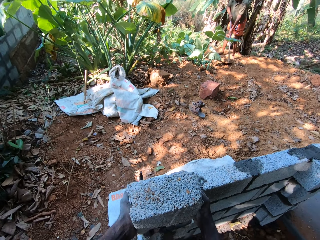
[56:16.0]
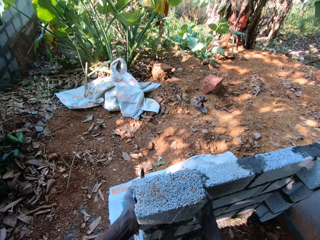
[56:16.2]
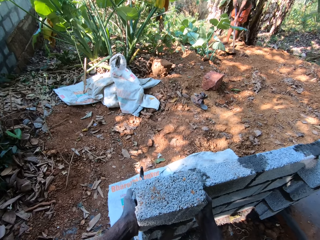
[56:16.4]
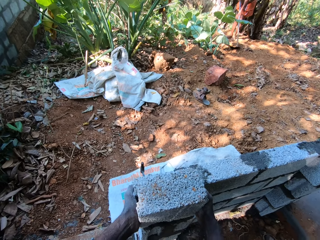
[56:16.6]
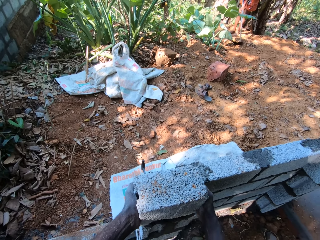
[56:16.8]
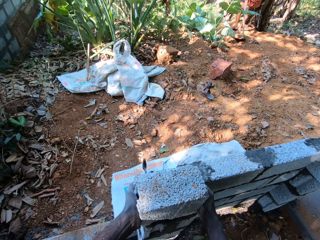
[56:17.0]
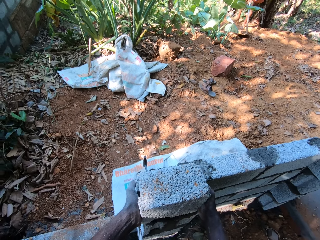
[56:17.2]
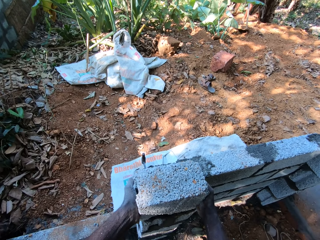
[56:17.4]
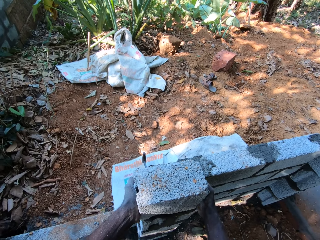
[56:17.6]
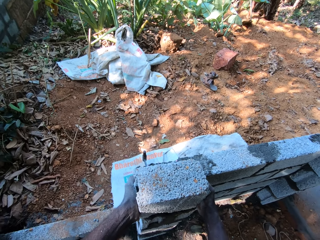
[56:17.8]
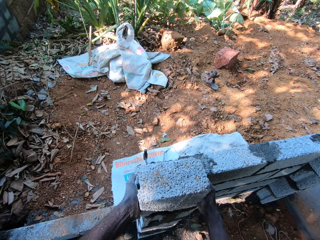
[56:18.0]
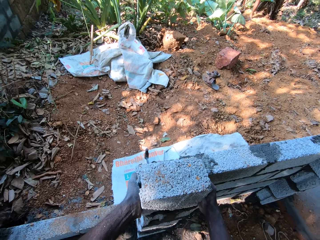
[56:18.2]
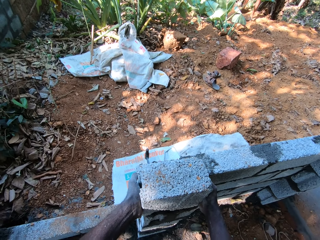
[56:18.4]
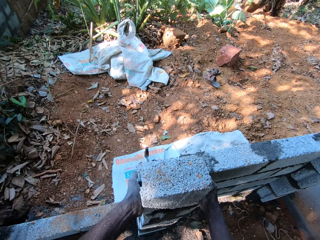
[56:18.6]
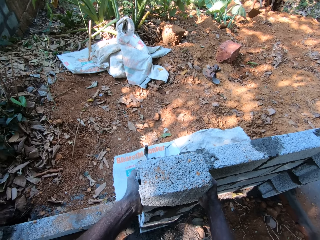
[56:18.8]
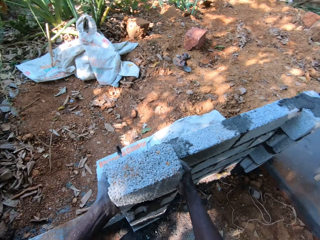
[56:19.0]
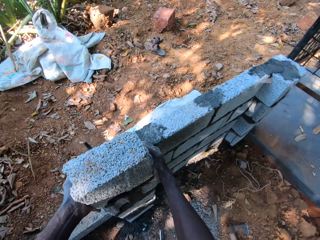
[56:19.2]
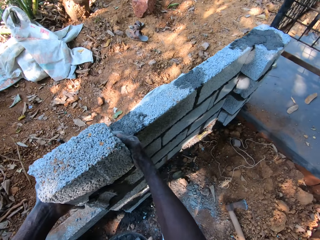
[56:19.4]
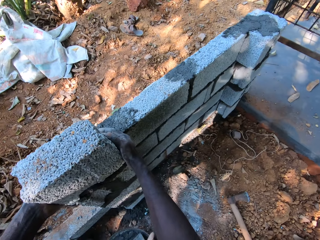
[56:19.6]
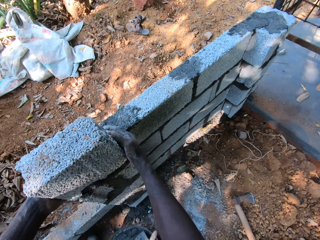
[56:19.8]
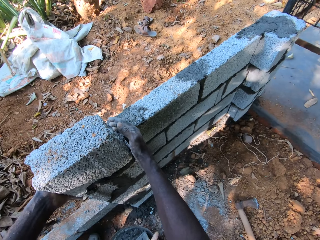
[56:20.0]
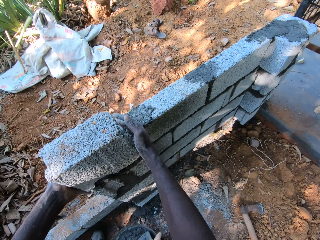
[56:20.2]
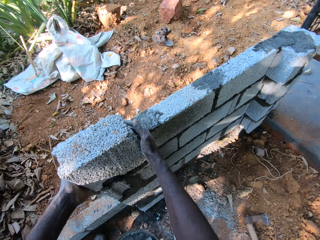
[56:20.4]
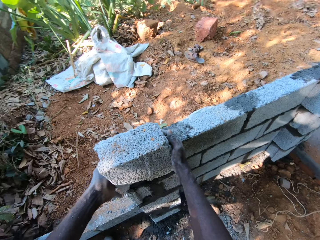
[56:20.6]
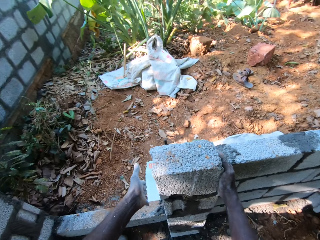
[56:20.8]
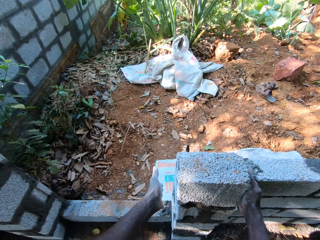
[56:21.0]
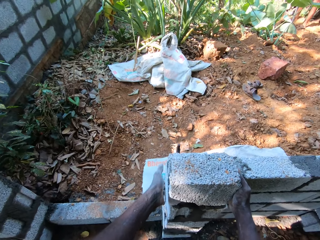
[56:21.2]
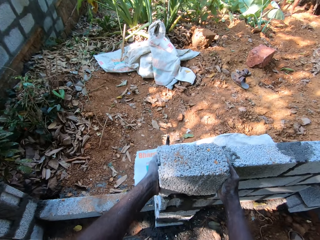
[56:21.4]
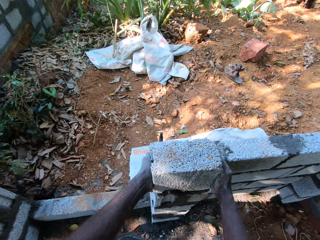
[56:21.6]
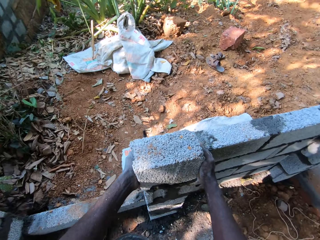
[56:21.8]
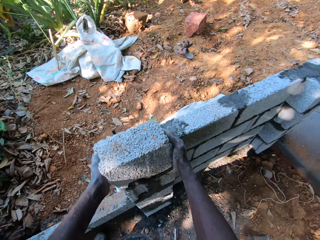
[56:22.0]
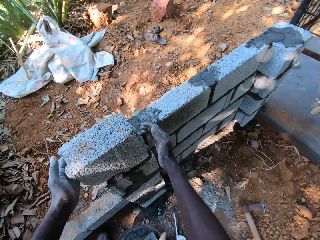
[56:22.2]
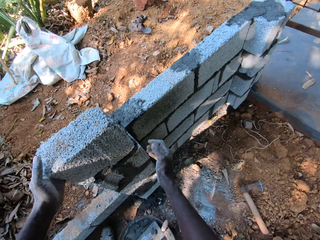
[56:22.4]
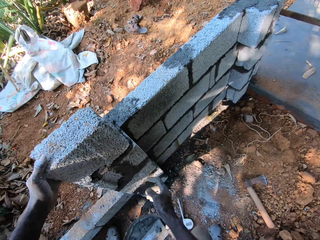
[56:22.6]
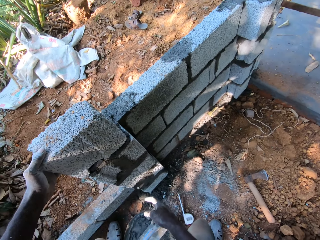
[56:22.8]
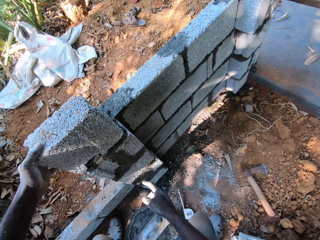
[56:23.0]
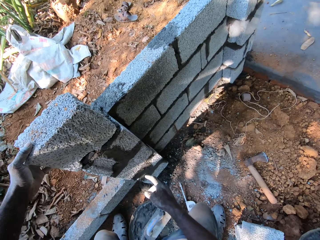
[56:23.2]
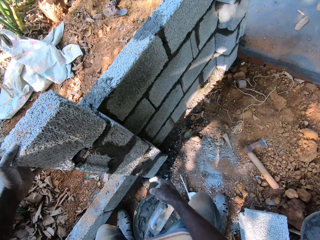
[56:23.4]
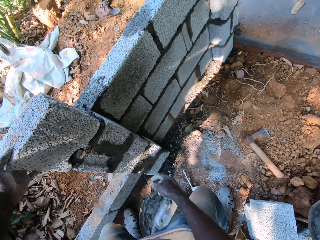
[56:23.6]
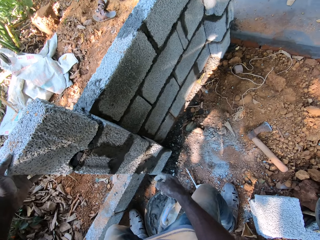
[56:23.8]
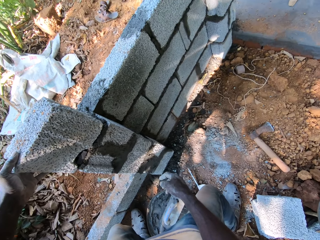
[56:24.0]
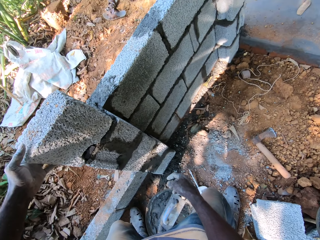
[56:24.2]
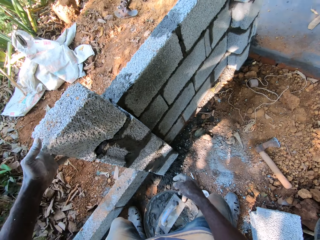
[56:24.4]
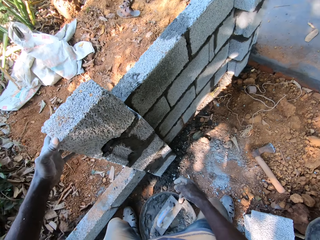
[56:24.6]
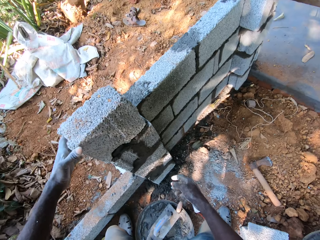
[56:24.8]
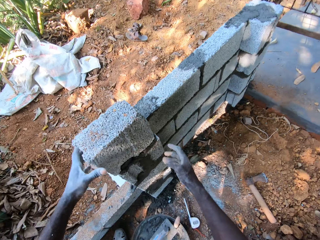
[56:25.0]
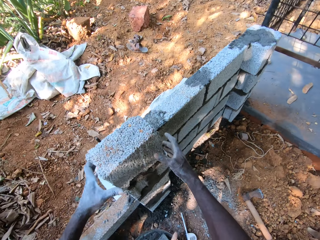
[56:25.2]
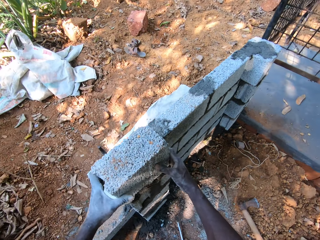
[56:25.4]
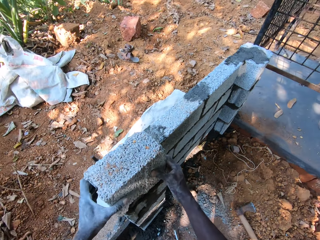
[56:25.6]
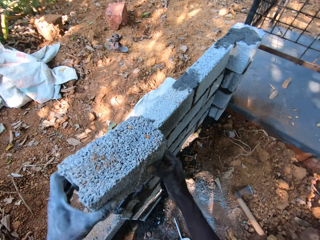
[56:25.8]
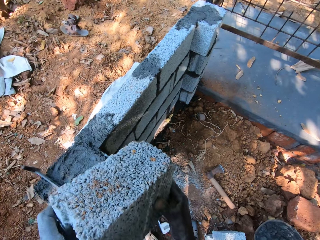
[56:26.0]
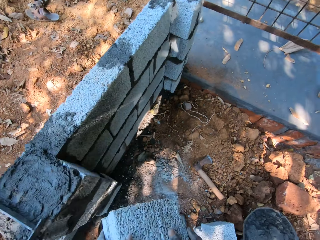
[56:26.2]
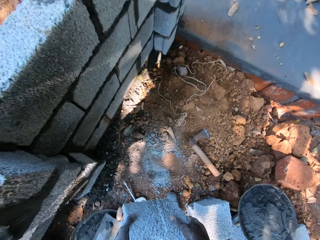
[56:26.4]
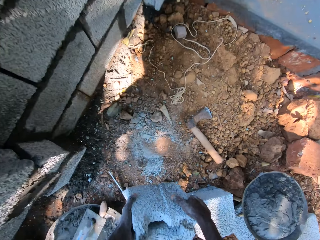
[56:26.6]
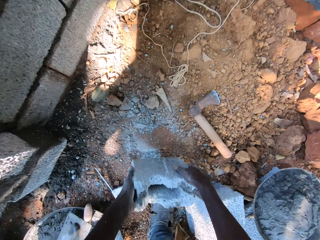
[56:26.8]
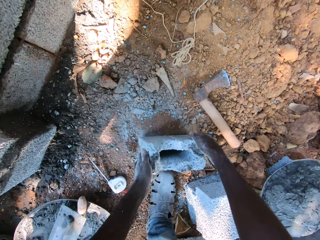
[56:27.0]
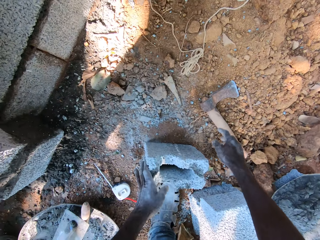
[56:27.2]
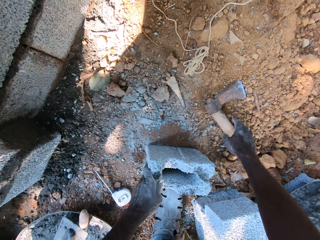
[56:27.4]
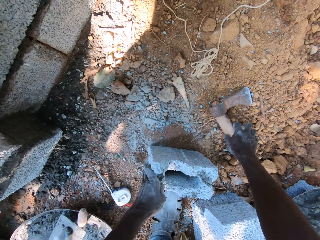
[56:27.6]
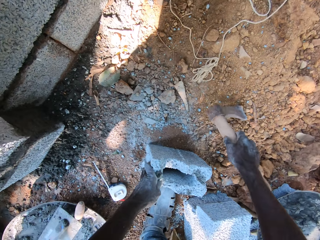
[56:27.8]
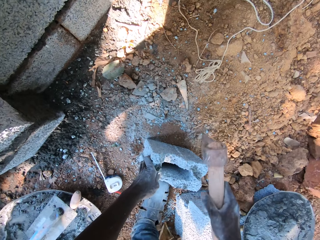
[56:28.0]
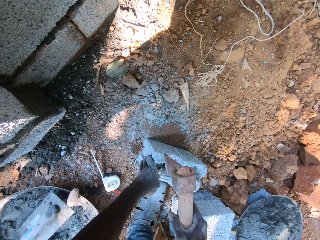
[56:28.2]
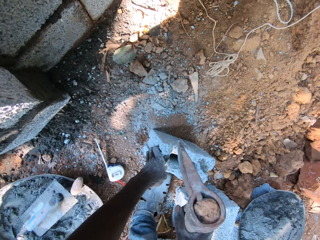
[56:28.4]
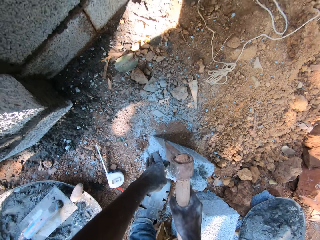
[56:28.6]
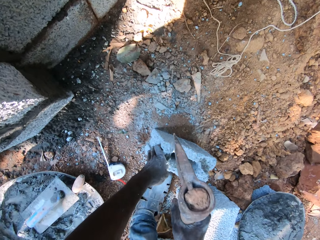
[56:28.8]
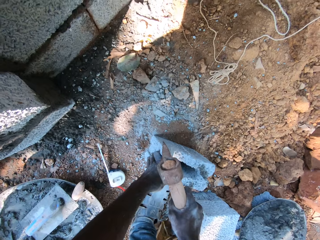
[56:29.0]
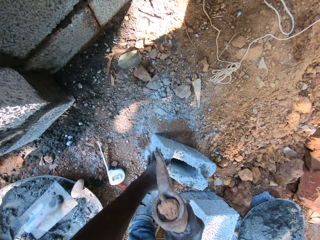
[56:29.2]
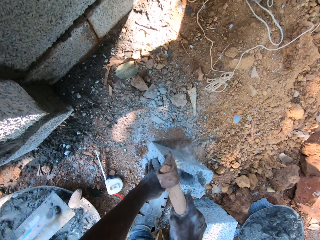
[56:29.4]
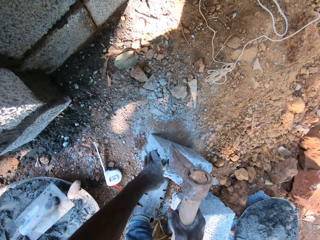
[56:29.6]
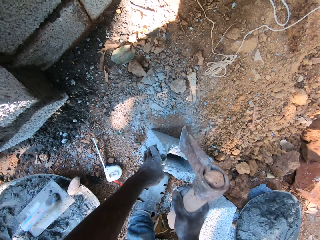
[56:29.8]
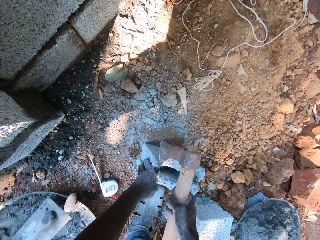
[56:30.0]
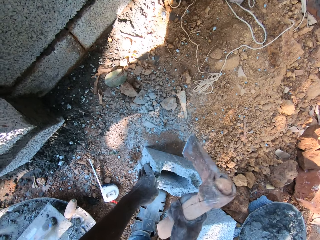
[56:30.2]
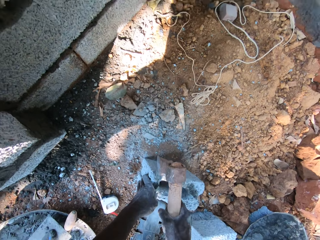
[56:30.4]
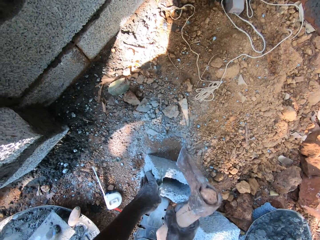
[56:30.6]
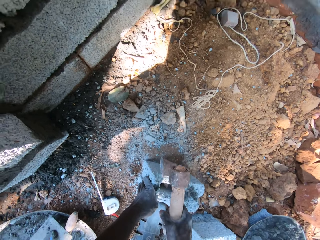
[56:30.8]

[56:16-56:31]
The camera wearer holds the cinder block or brick on the stacks of cinder blocks with both hands. He puts the brick on the concrete. He holds the cinder block on the stacks of cinder blocks with both hands again. He stares at the brick. He holds the cinder block on the stacks of cinder blocks with both hands again. He removes the brick from the concrete. He drops the cinder block on the ground with both hands, holds the cinder block on the ground with his left hand, picks up the axe or mattock on the ground with his right hand, and hits the cinder block on the ground with the axe in his right hand. He breaks the brick with the mattock.

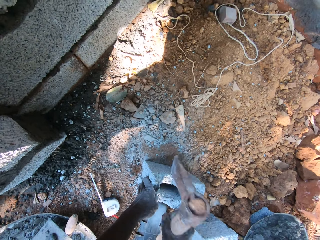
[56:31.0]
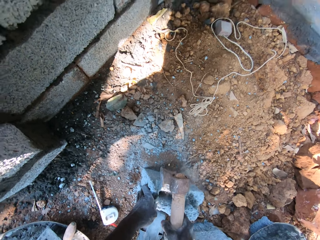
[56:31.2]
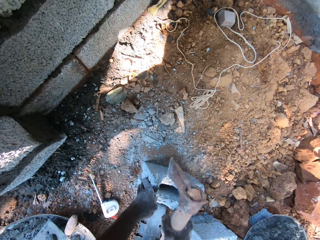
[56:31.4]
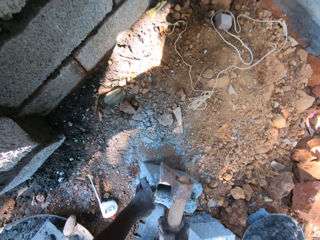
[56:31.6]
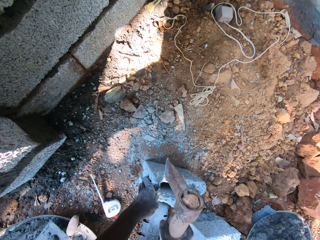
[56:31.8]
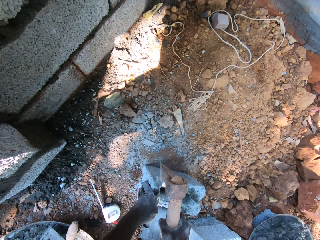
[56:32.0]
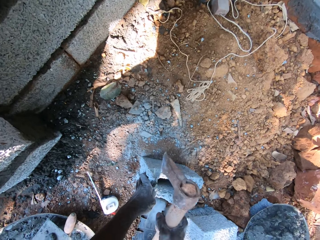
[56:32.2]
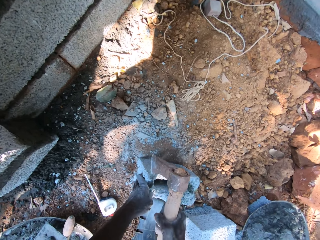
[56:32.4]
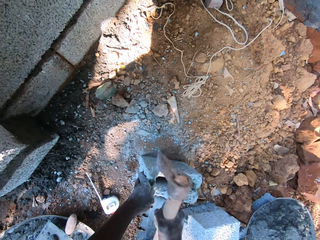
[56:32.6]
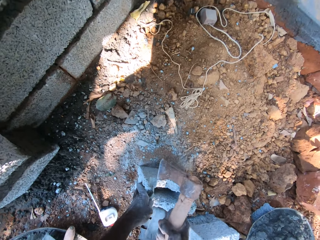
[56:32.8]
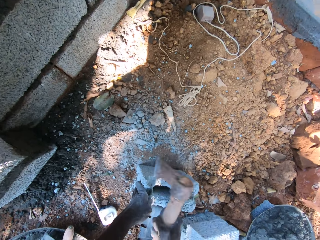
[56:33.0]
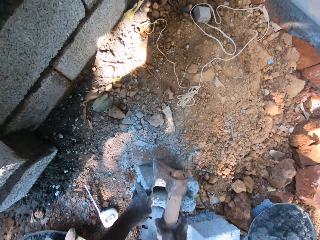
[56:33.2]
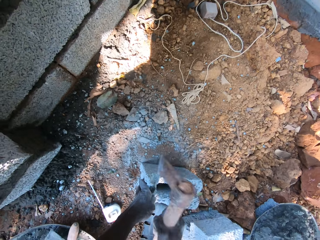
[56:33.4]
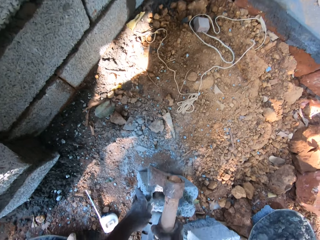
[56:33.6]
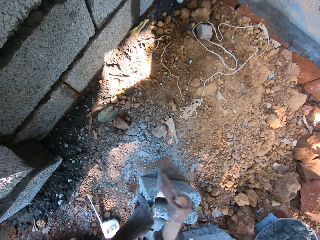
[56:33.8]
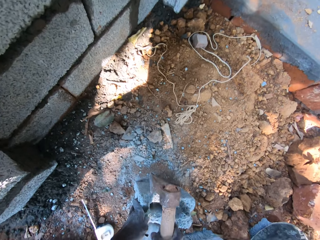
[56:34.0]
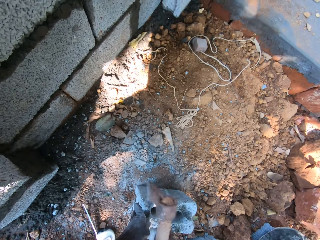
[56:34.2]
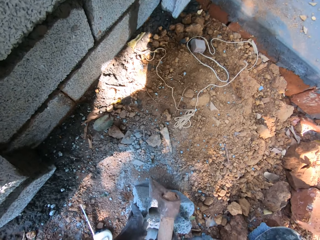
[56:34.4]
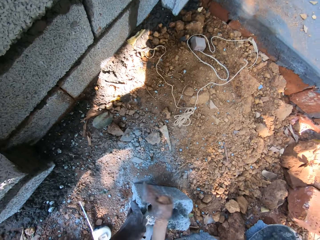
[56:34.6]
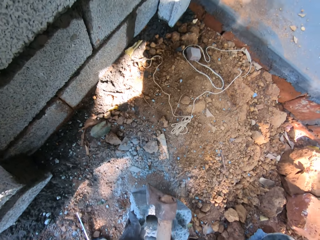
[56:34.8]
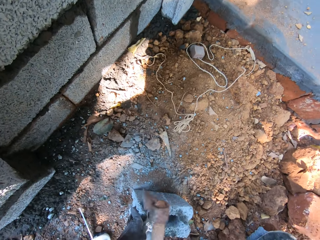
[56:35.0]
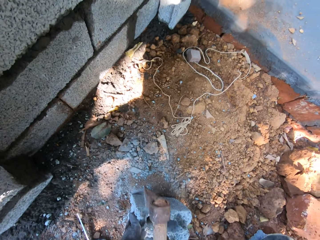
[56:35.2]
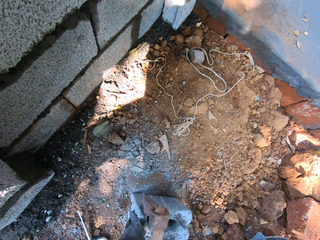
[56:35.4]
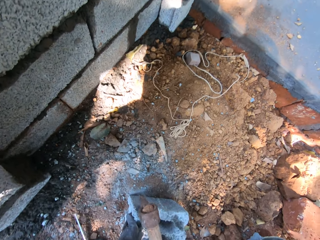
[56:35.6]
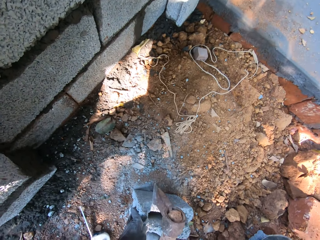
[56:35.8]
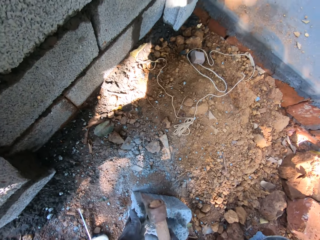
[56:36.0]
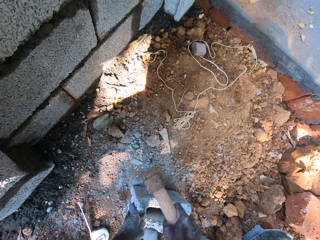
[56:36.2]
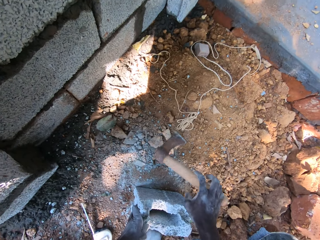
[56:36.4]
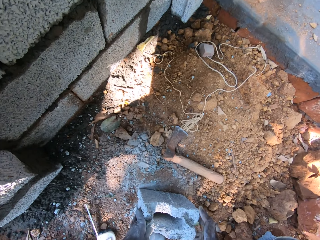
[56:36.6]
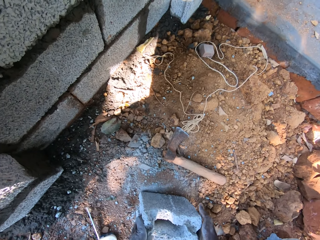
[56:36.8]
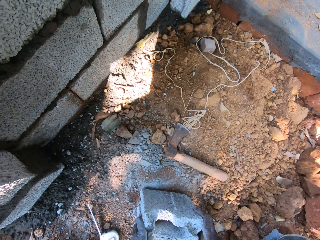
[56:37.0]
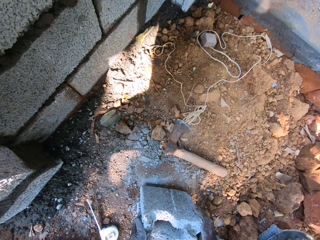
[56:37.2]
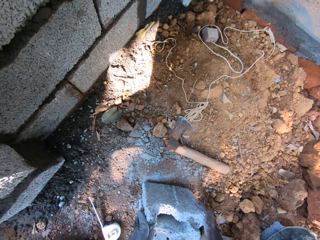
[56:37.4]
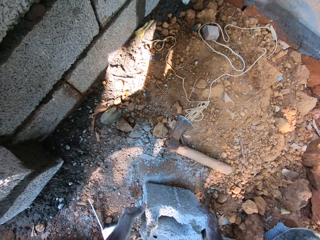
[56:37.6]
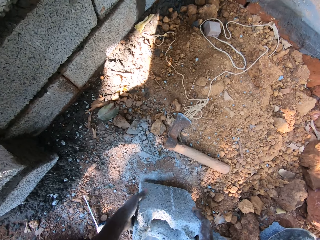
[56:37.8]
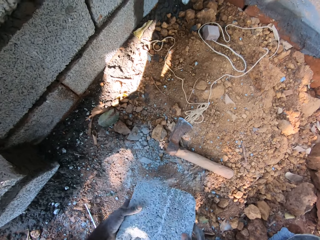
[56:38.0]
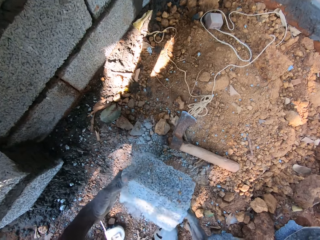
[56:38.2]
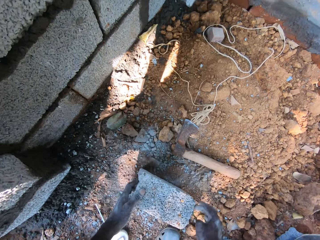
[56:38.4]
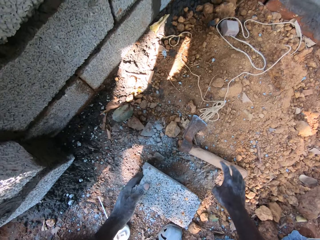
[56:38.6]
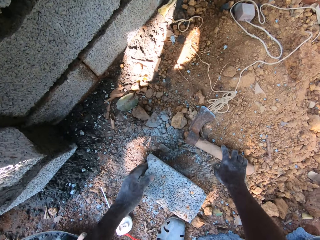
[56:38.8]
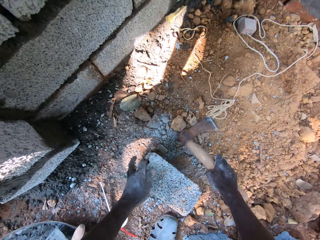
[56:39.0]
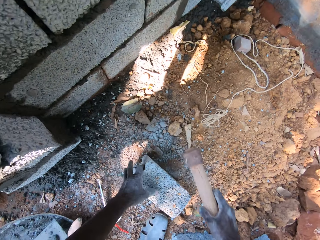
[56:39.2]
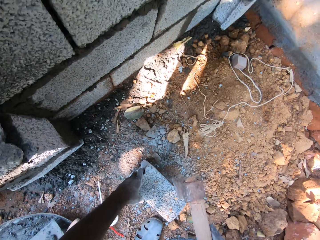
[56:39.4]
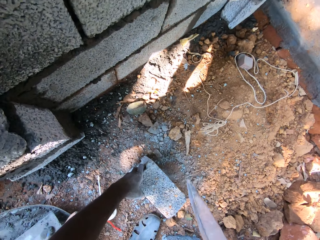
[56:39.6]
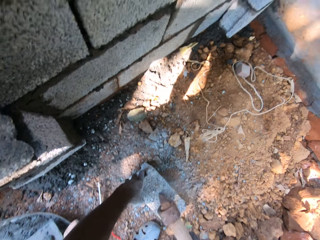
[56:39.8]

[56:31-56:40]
The camera wearer drops the axe on the ground with his right hand. He turns the cinder block on the ground with both hands, holds the cinder block on the ground with his left hand, and picks up the axe on the ground with his right hand.
